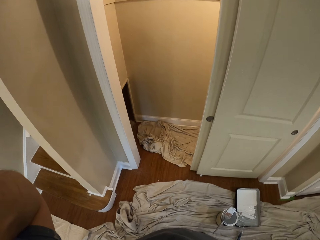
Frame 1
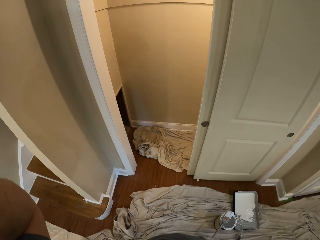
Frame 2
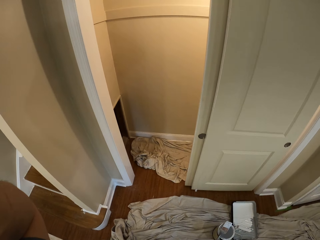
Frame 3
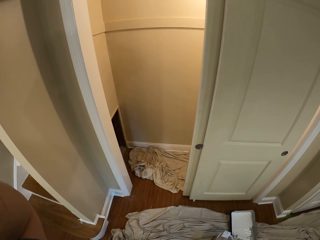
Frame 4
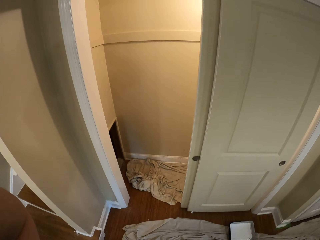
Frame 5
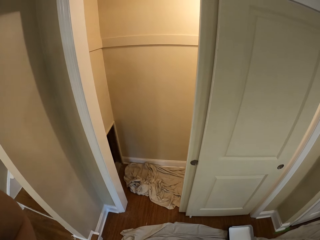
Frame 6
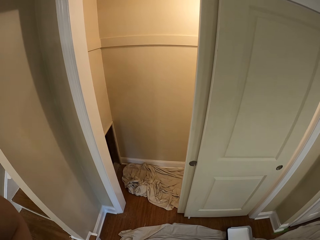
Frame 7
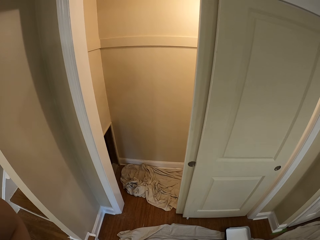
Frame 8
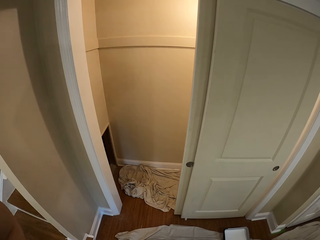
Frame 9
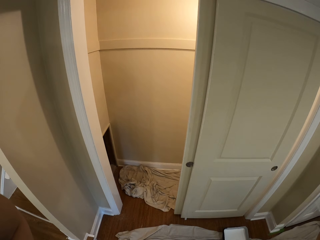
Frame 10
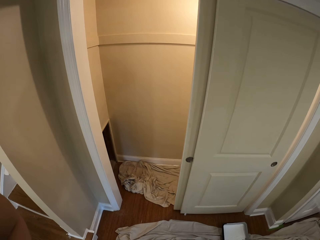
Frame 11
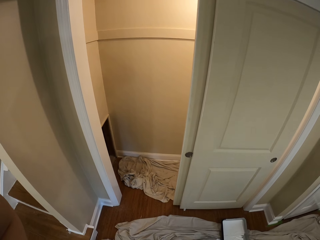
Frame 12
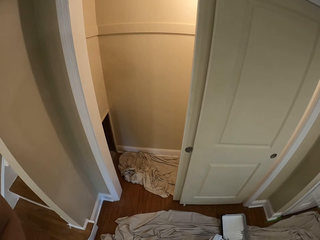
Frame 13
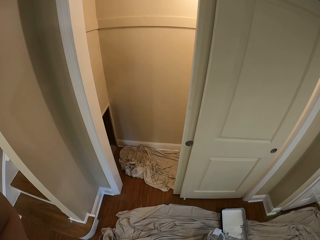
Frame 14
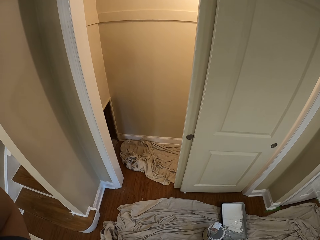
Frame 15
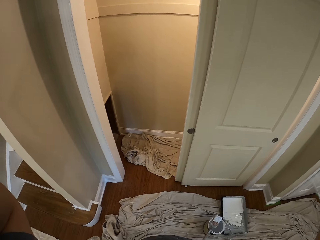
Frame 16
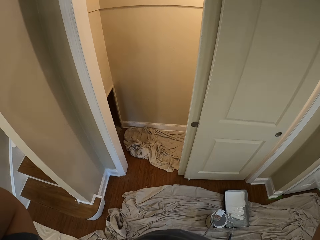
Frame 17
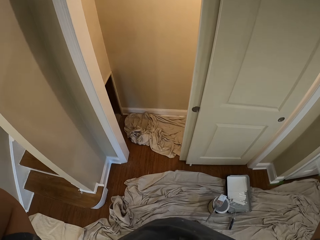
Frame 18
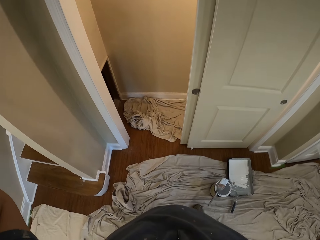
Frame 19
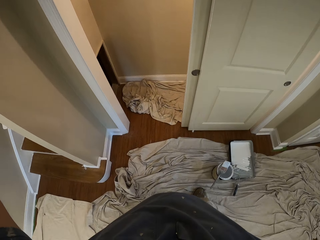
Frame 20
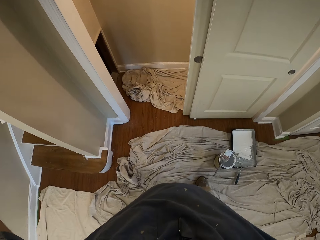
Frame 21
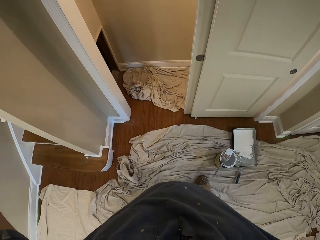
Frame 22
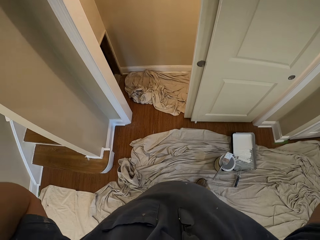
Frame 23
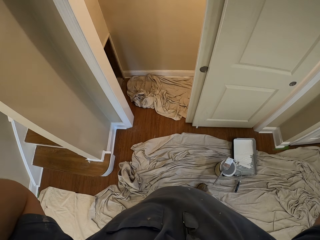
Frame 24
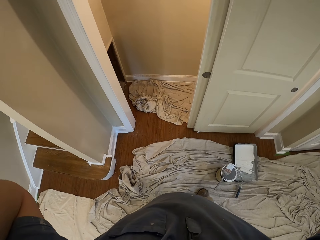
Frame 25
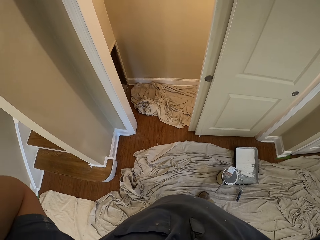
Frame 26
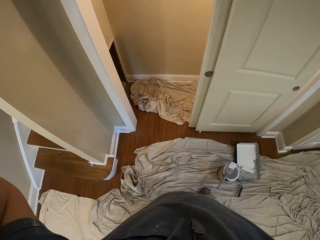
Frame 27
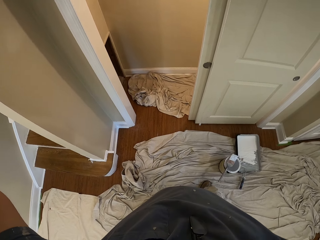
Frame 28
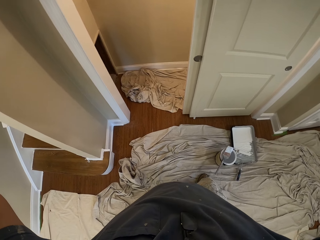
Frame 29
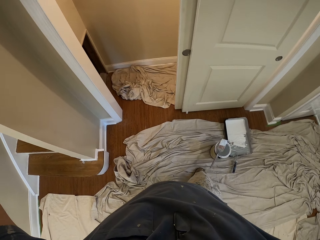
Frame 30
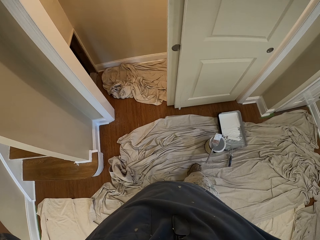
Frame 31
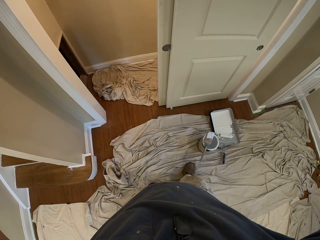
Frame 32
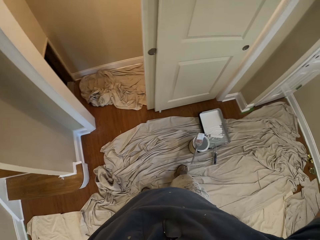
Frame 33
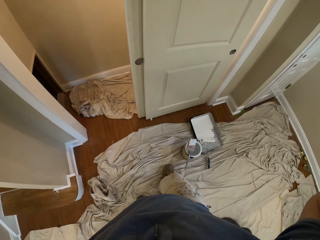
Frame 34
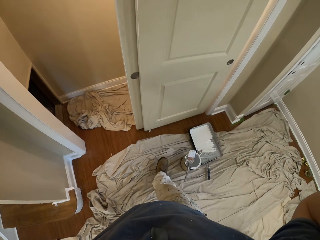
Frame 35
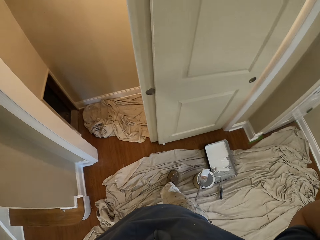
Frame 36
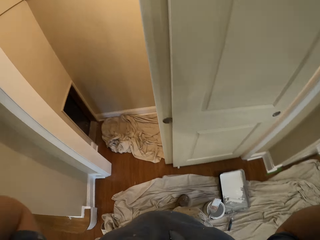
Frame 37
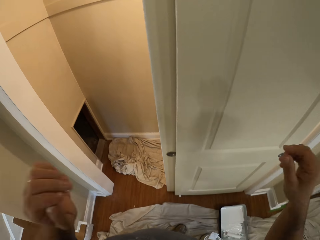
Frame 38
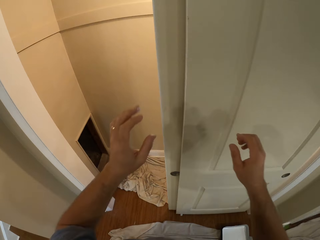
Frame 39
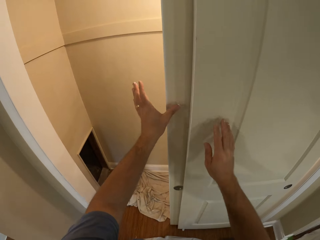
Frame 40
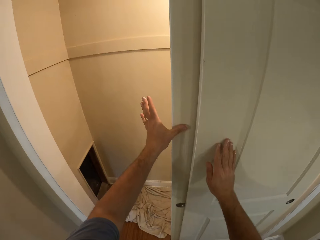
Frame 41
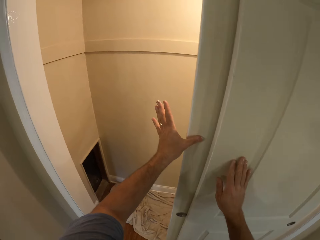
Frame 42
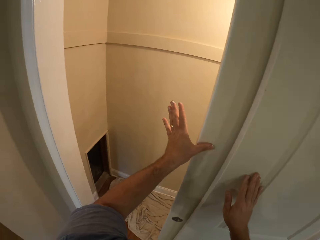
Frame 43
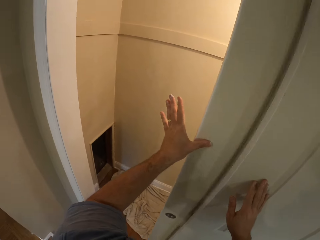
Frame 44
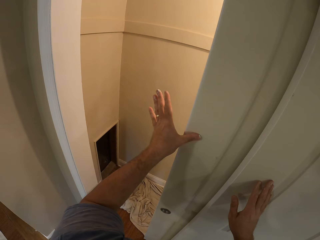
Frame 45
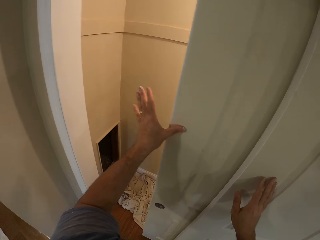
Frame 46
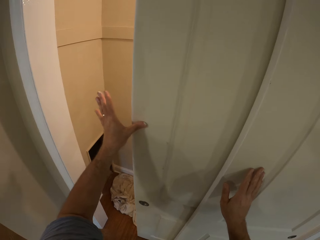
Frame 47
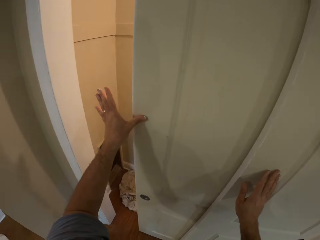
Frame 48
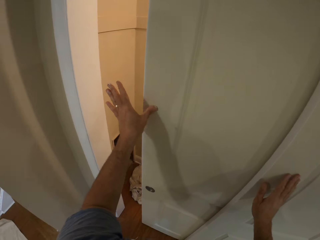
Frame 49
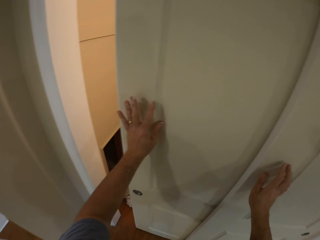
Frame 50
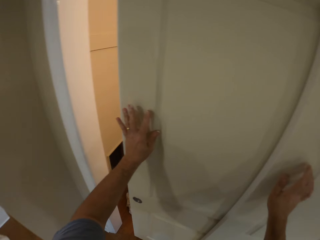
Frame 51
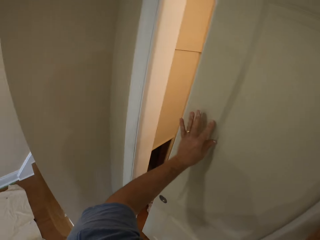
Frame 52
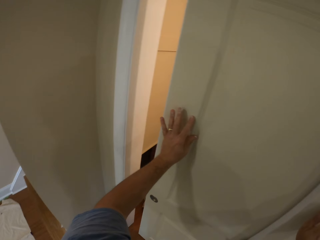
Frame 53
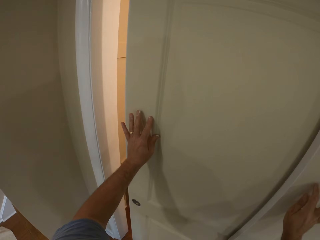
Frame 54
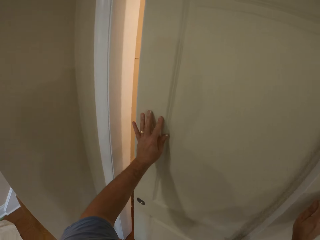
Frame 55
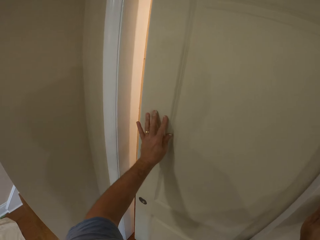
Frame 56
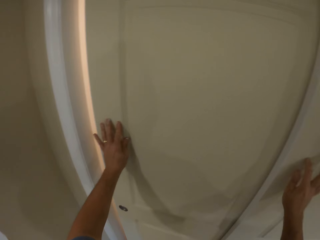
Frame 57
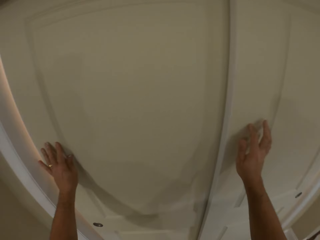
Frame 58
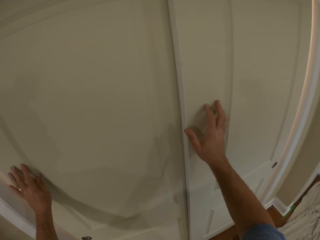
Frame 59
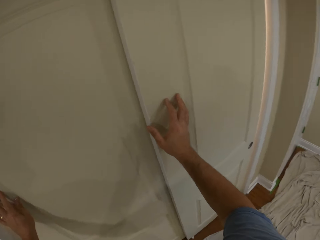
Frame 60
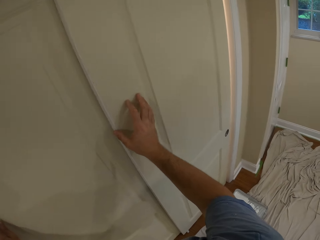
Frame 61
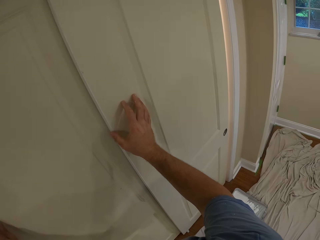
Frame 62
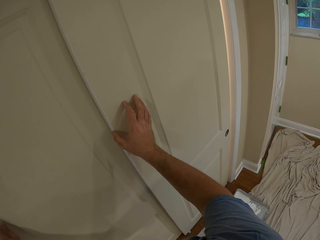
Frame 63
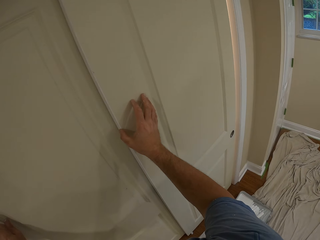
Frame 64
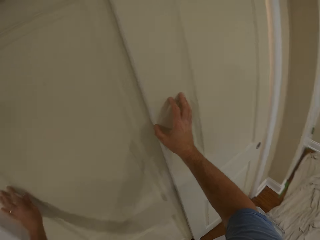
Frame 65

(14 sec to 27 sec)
The camera wearer stands in the room. They let go of something. They close a sliding door and slide the door.

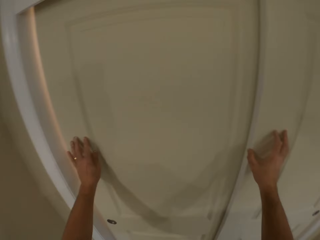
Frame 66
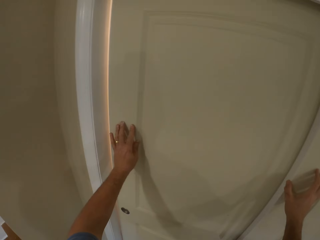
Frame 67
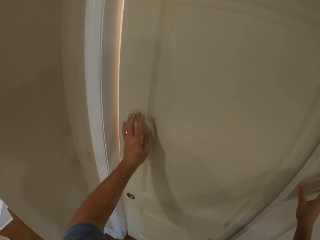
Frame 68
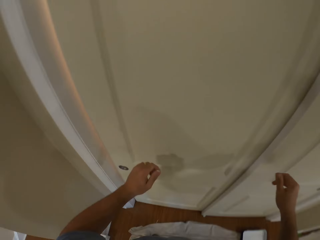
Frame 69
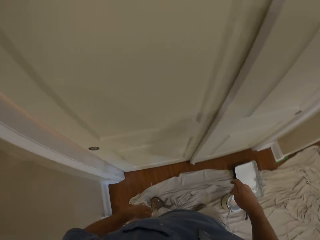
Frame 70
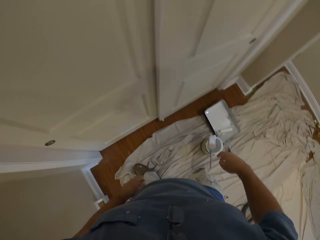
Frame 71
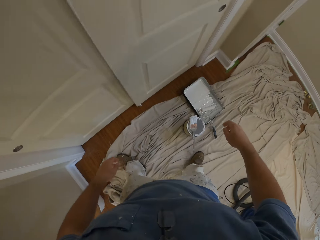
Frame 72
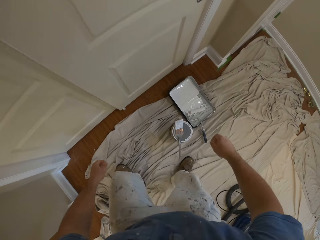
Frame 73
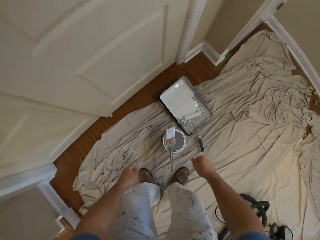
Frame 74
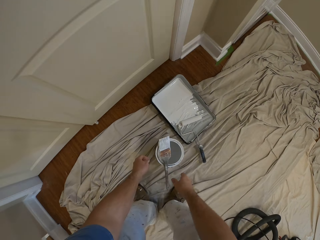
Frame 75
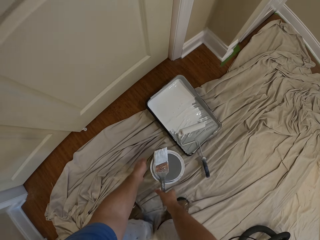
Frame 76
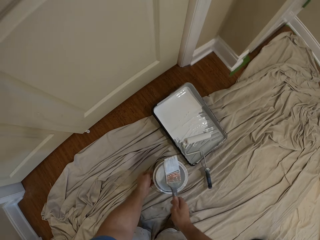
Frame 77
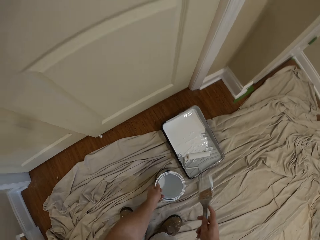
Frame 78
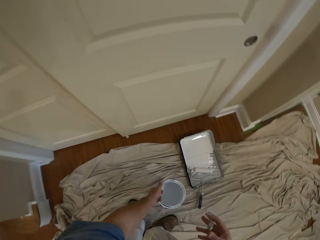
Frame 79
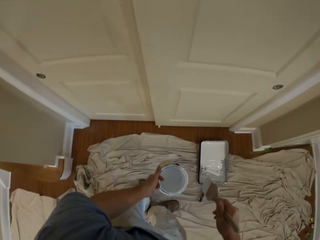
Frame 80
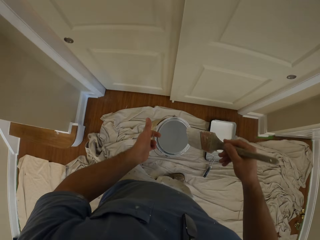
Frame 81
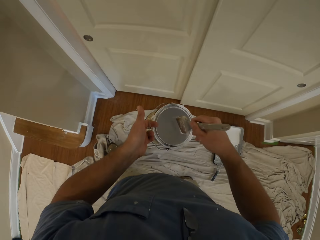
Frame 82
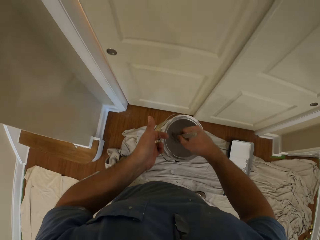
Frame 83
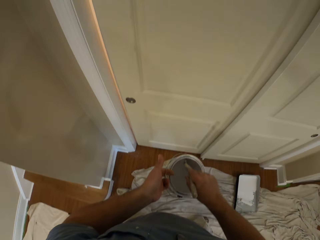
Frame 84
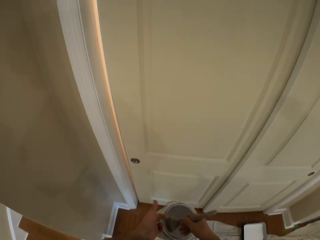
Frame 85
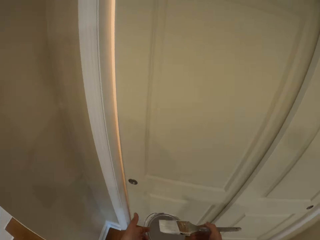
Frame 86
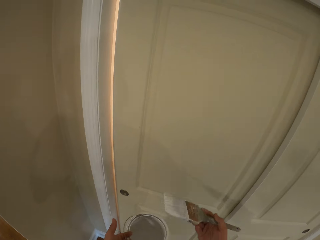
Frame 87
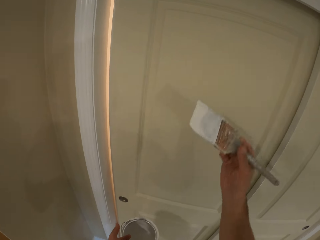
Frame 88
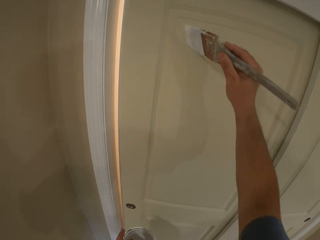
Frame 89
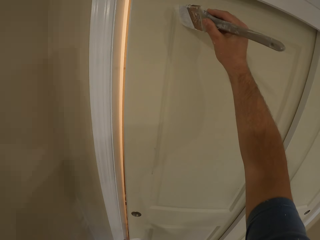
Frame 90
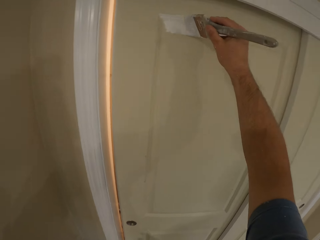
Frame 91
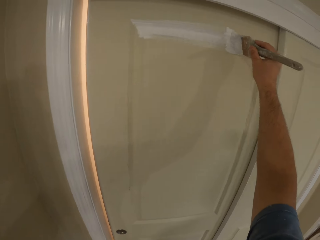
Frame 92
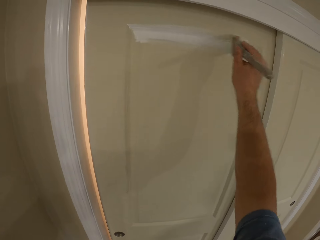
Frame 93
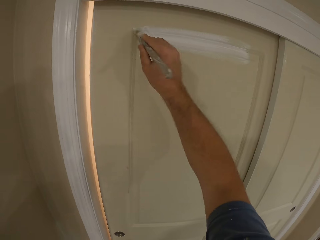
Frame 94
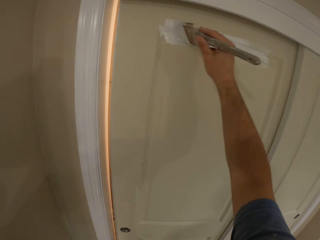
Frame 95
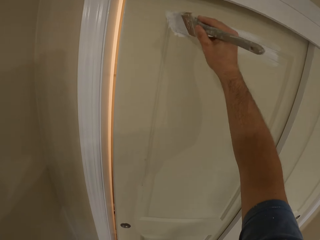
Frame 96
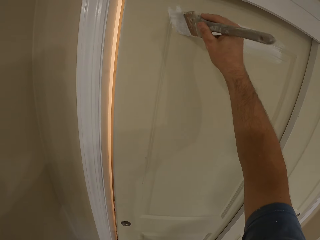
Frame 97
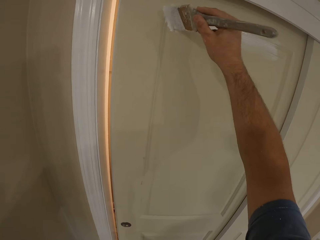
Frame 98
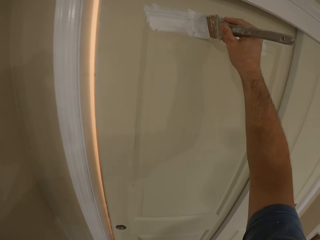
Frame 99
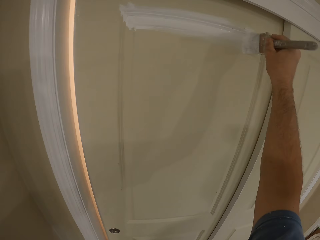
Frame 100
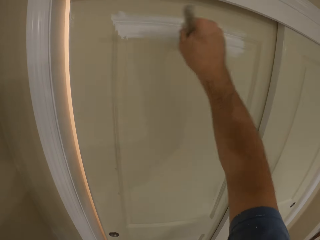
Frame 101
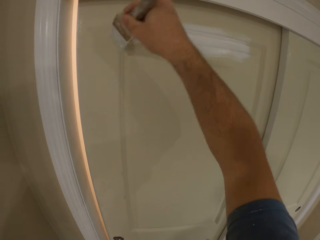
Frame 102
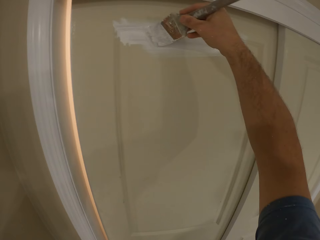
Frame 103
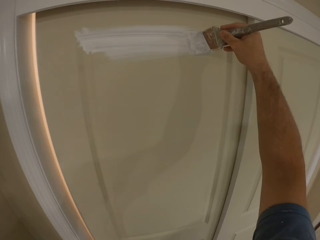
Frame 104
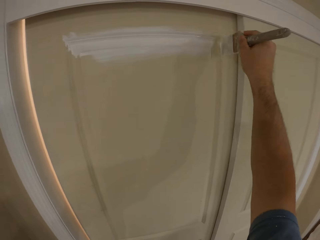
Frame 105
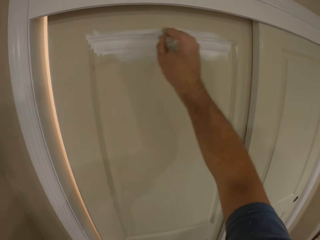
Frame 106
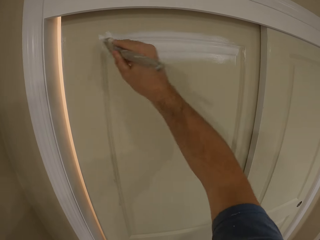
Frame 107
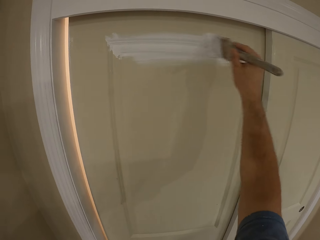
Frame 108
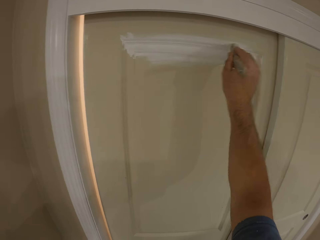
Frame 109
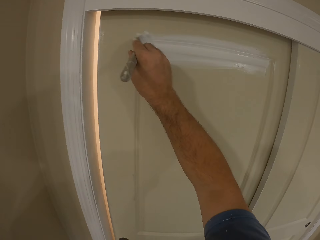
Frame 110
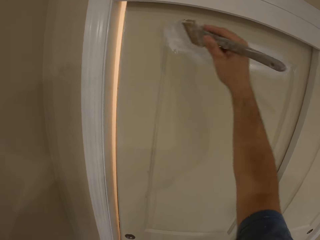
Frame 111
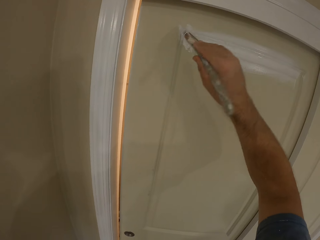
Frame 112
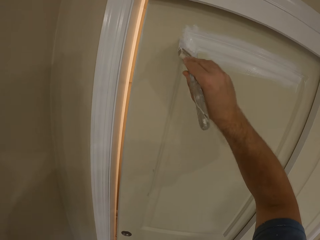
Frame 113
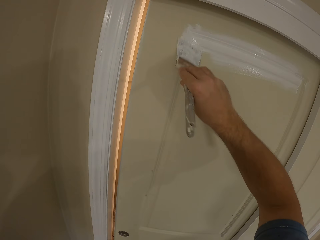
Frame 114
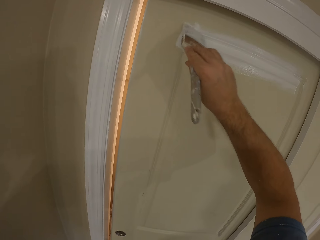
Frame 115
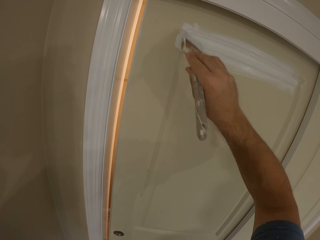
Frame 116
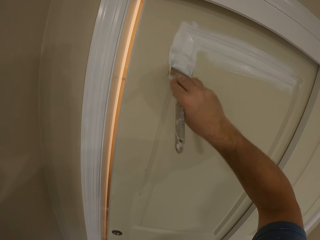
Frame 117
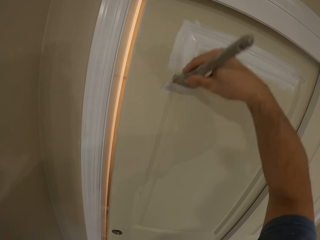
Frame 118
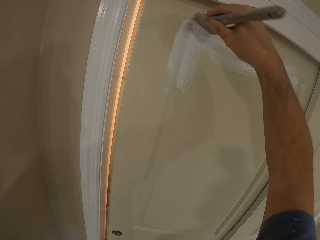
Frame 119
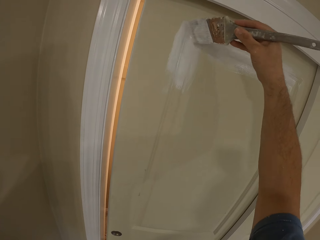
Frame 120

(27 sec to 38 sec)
The camera wearer picks up a paint brush from a bucket of paint with his right hand. He picks up the bucket of paint from a cloth with his left hand. He dips the paint brush into the bucket of paint. He paints the sliding door with the paint brush.
